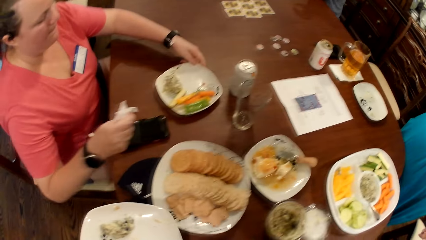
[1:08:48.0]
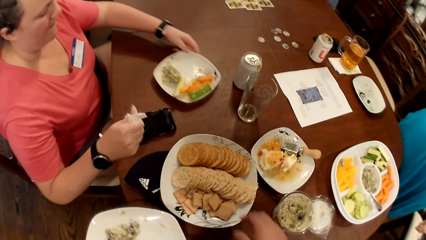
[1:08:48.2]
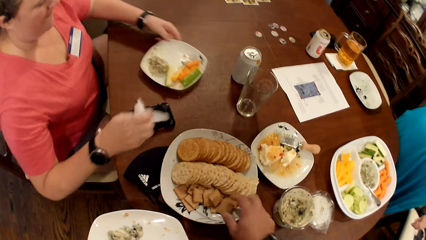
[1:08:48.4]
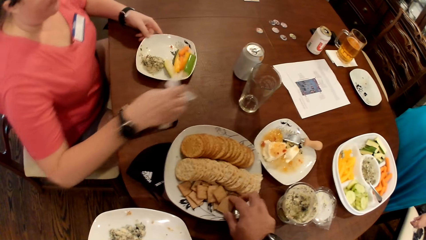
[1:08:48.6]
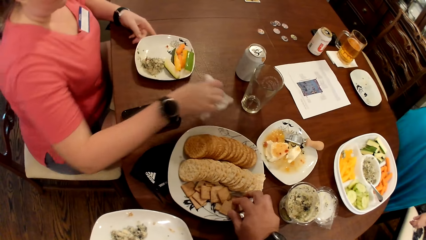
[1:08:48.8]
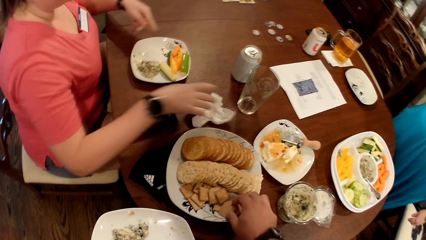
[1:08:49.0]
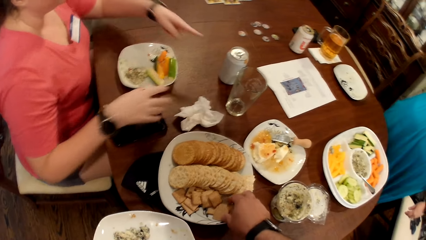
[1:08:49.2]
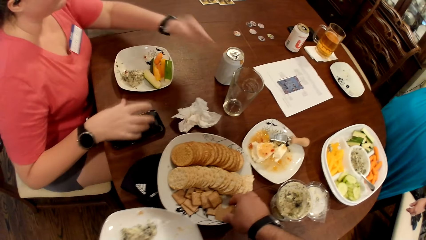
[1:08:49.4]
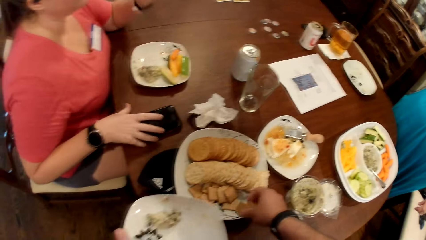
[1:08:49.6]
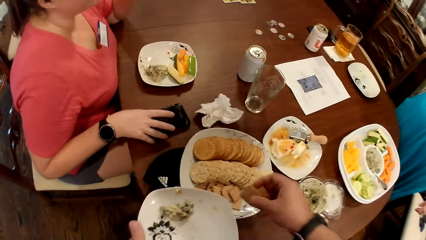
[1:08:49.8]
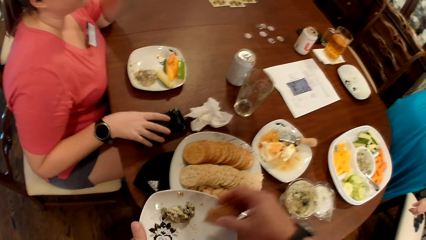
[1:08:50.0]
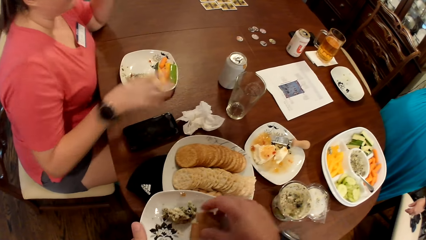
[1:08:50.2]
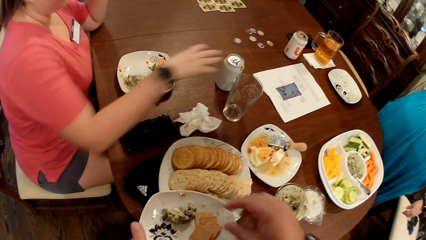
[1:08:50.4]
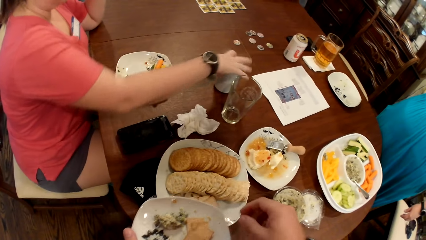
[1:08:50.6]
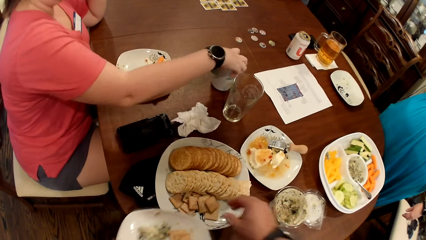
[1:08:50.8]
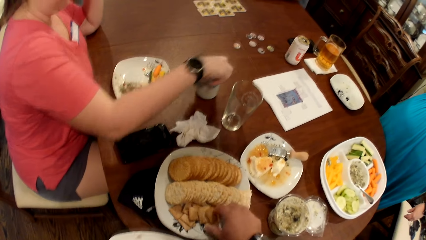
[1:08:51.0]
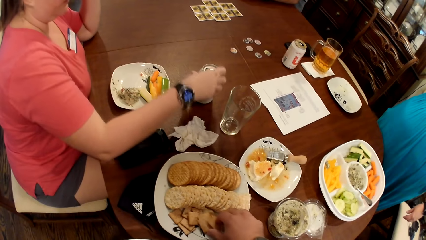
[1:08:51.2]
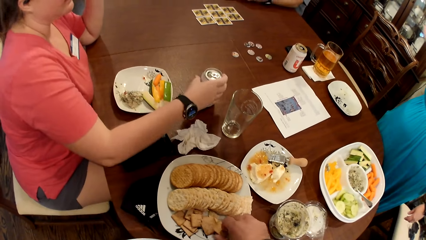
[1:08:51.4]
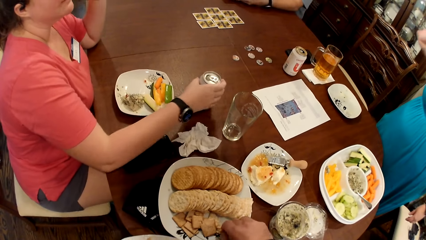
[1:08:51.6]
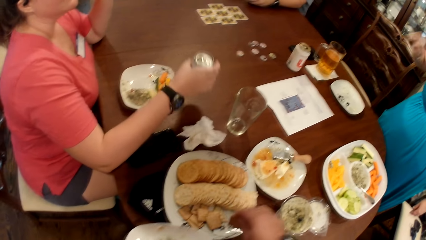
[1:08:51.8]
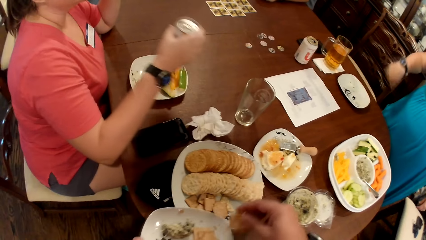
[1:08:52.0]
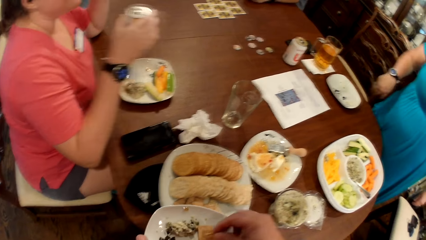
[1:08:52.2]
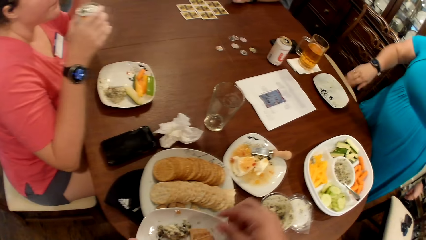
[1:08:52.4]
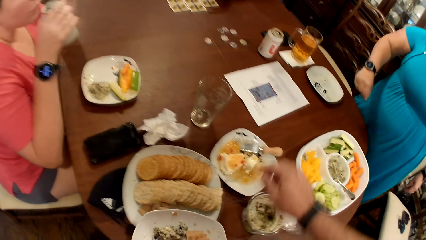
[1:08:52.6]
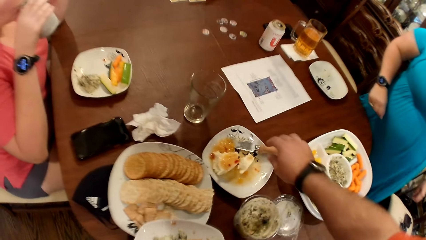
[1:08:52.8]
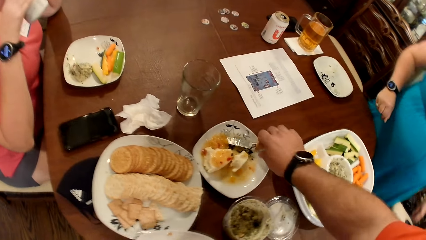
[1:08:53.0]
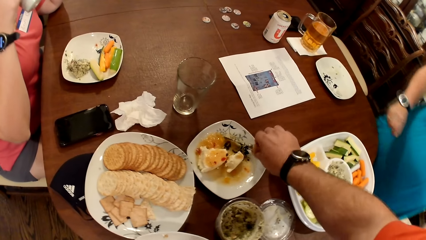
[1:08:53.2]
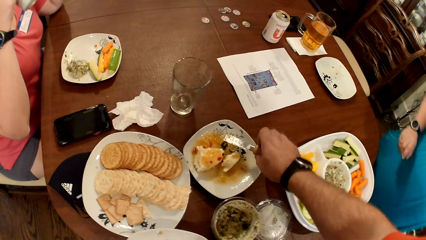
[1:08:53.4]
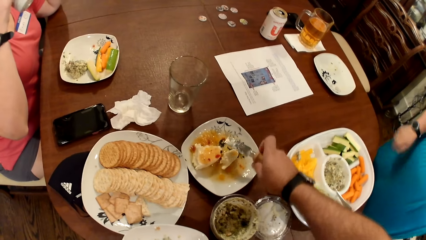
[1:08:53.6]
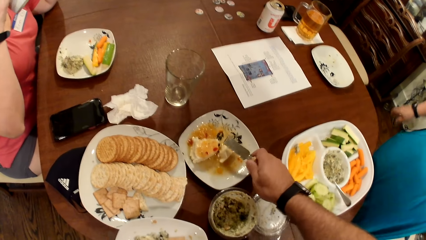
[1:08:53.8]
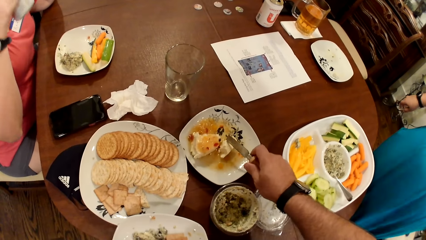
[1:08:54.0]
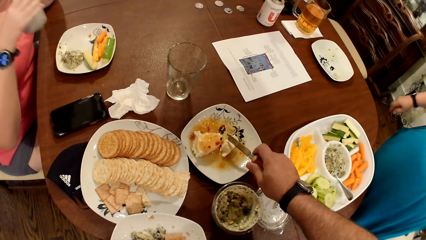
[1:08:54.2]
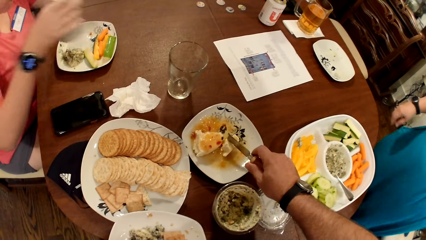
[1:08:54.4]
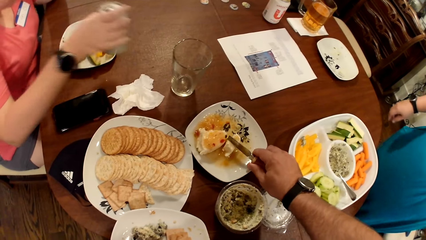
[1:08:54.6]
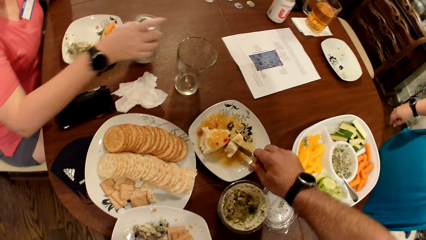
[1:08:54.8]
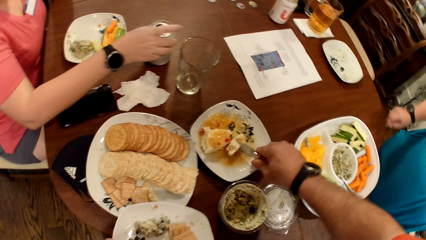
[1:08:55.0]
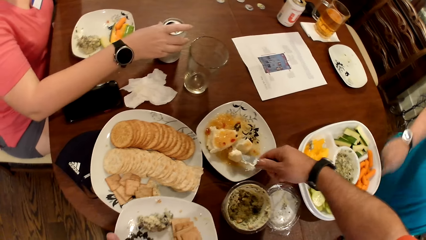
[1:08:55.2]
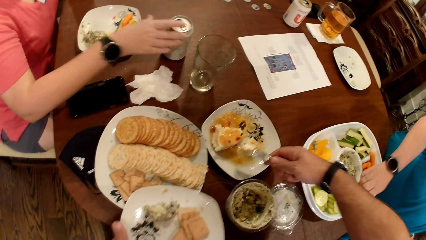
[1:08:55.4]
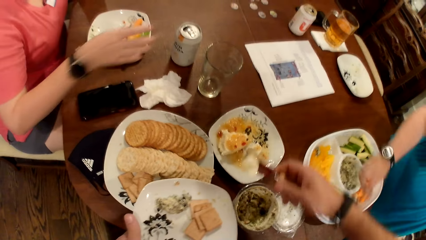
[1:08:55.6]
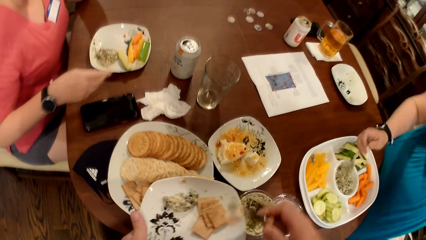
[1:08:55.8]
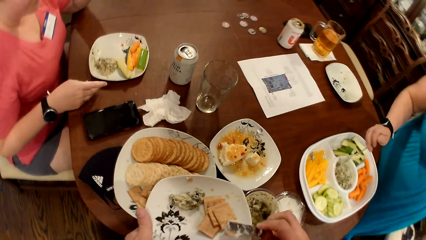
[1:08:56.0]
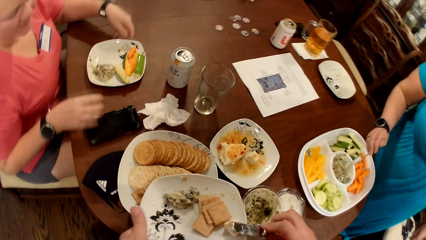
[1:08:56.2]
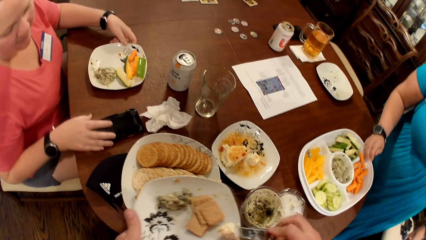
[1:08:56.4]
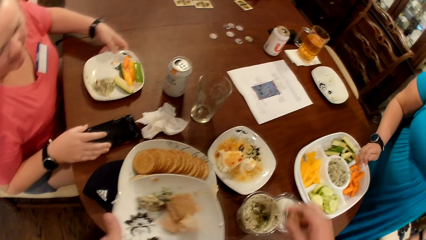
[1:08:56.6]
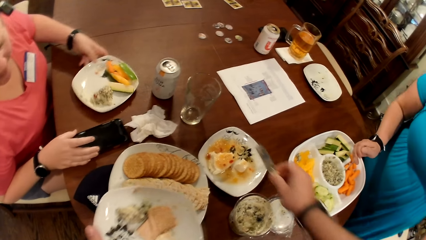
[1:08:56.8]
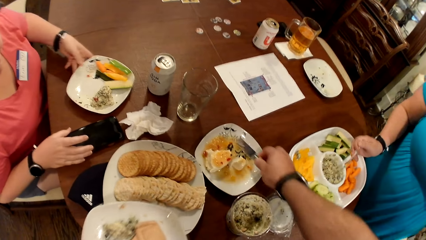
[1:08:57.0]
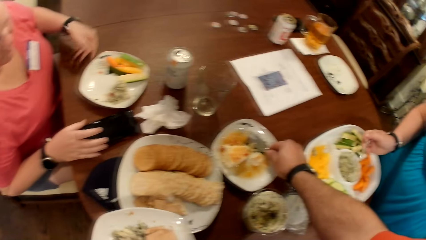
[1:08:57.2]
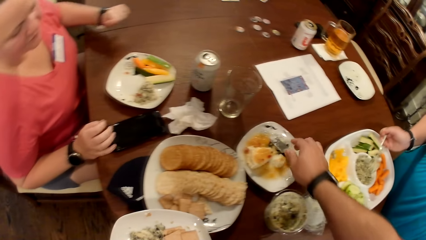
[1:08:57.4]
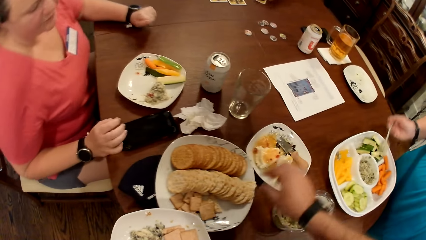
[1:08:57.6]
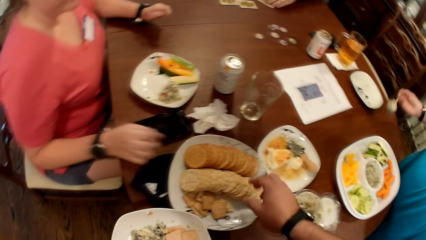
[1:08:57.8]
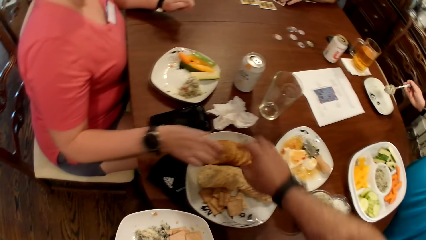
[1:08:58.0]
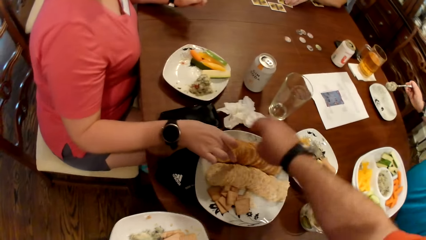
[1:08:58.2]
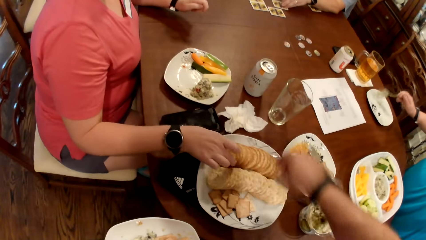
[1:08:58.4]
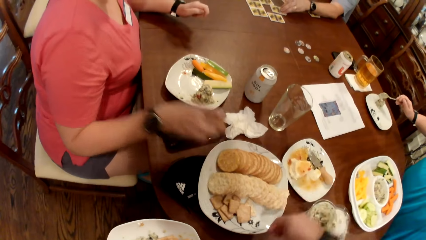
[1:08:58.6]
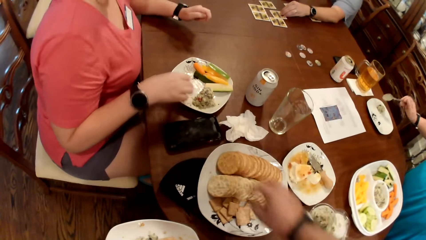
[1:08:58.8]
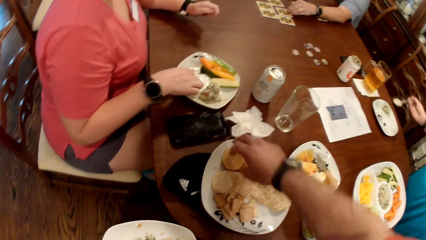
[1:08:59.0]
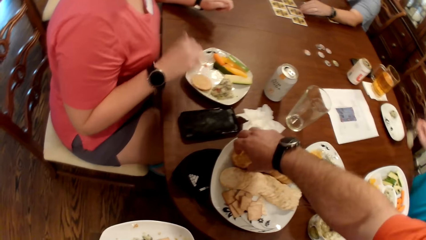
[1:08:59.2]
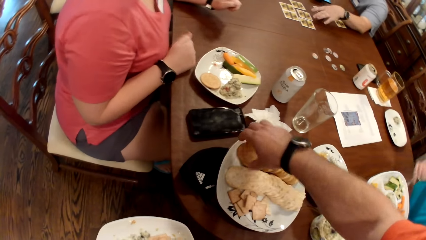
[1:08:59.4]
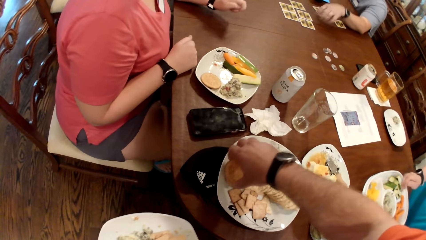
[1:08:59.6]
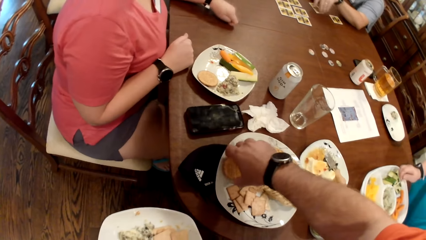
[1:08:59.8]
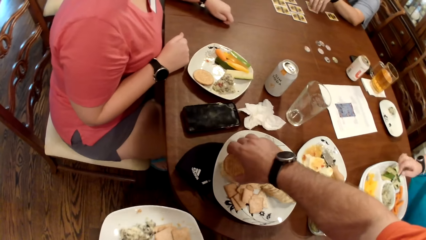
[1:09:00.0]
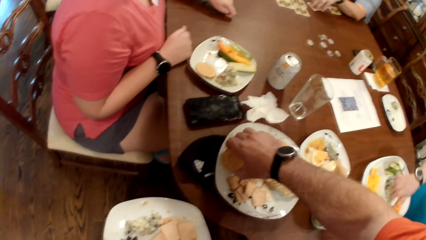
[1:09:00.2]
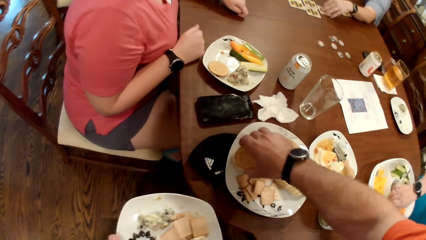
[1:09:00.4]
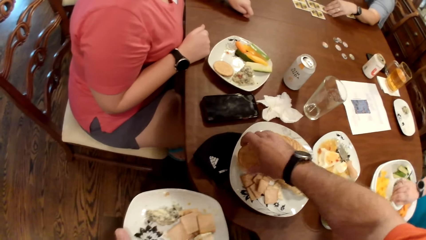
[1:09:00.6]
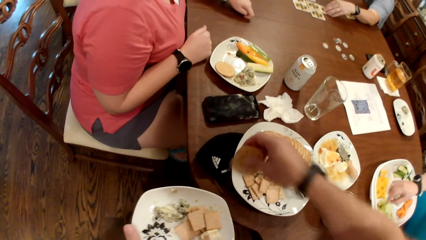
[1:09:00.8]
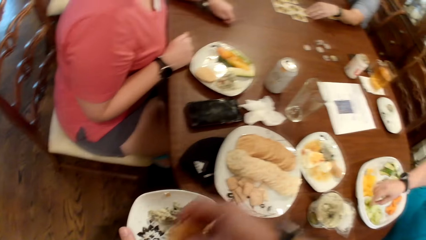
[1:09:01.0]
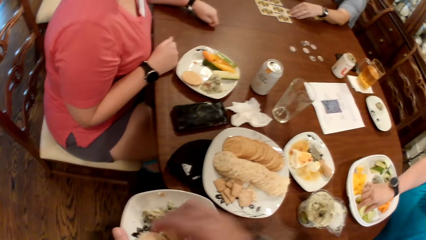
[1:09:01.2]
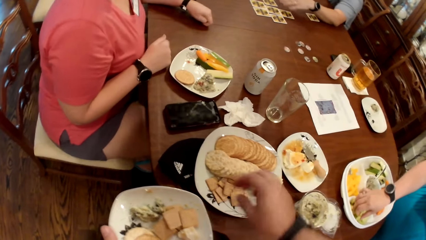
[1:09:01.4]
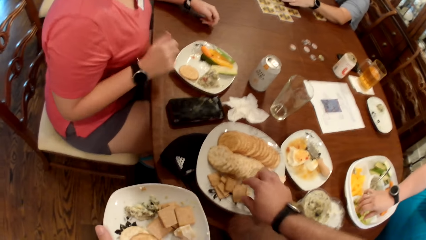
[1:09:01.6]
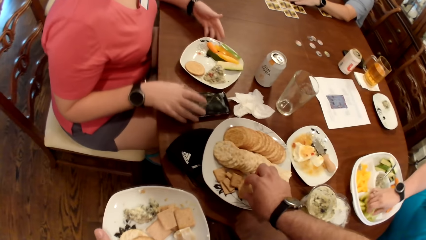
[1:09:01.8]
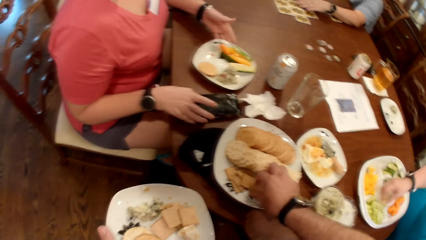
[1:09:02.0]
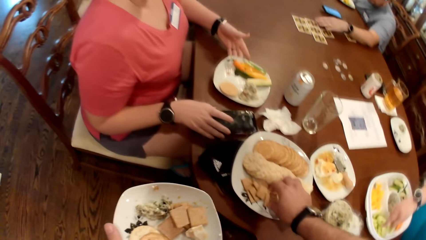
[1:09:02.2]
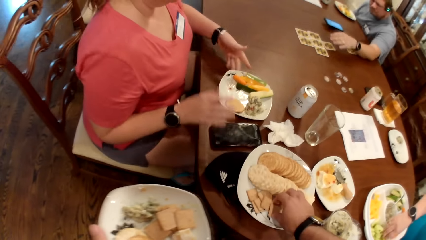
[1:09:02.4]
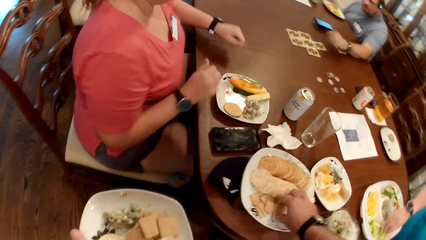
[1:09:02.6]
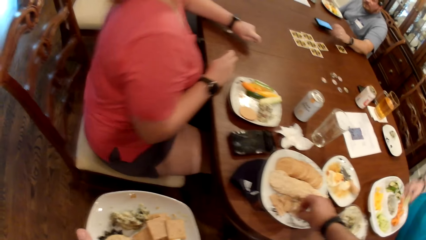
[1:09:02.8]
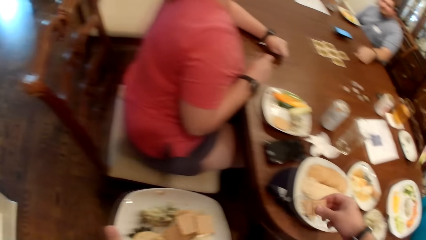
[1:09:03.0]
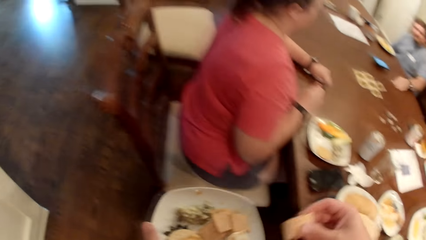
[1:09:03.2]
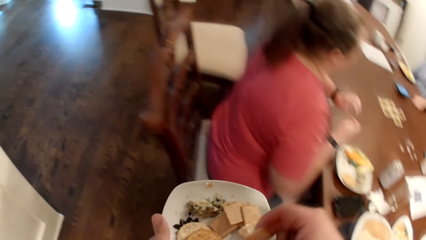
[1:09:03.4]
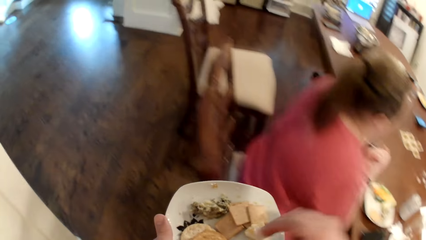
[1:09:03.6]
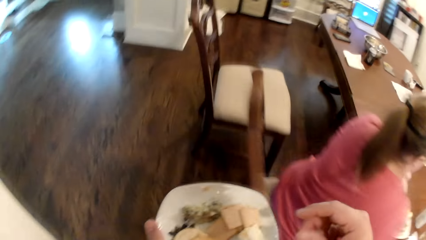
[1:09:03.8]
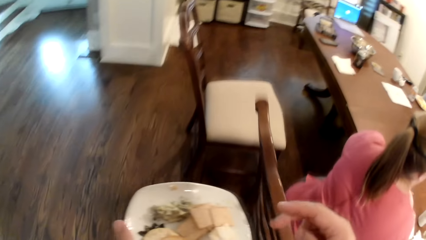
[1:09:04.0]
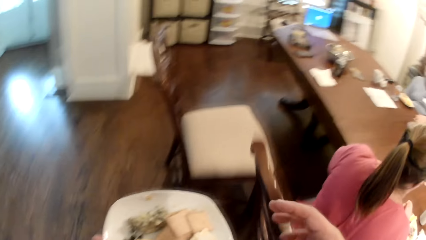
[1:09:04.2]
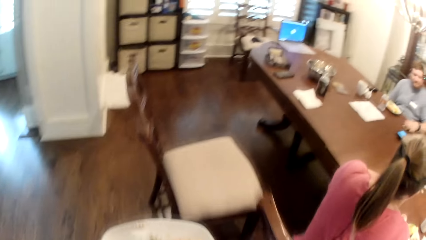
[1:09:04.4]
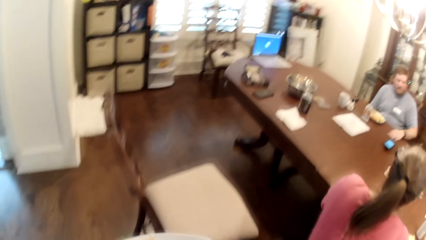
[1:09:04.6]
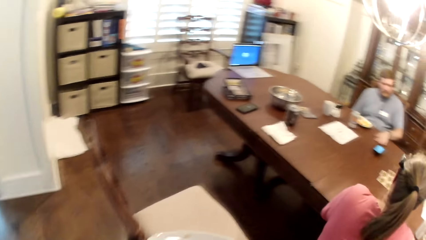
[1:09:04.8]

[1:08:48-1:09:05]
The woman wipes her right hand with the tissue, moves a plate on the table with her left hand and drops the tissue in her right hand on the table. The woman converses with another woman. The camera wearer lifts biscuits in a compartment plate on the table with his right hand. The first woman moves a phone on the table with her right hand. The camera wearer drops the biscuits in his right hand on the plate in his left hand. The first woman moves a can on the table with her right hand and lifts the can on the table with her right hand. The camera wearer lifts biscuits in the plate on the table with his right hand. He drops the biscuits in his right hand on the plate in his left hand. The first woman drinks from the can in her right hand. The camera wearer lifts a knife on a plate on the table with his right hand. He cuts the fried egg in the plate on the table with the knife in his right hand. The first woman drops the can in her right hand on the table. The camera wearer lifts the fried egg in the plate with the knife in his right hand. The other woman grabs the spoon in the compartment plate with her right hand. The camera wearer drops the fried egg on the knife in the plate in his left hand. The first woman moves the plate on the table with her left hand and holds the phone on the table with her right hand. The camera wearer drops the knife in his right hand in the egg plate on the table. The other woman lifts the sauce with the spoon in her right hand. The man moves the card on the table with his left hand. The first woman lifts the biscuit in a plate with her right hand. The other woman drops the sauce in the spoon in her right hand on her plate on the table. The first woman drops the biscuit in her right hand into her plate on the table. The camera wearer lifts biscuits from the plate on the table with his right hand. The other woman drops the spoon in her right hand into the compartment plate on the table. The man moves the card on the table with his left hand. The camera wearer drops the biscuits in his right hand on the plate in his left hand. The other woman lifts food from the plate on the table with her right hand. The first woman moves her plate on the table with her left hand and moves the phone on the table with her right hand. The camera wearer lifts biscuits from the plate on the table with his right hand. The man moves the card on the table with his left hand. The camera wearer drops the biscuits in his right hand on the plate in his left hand. He walks around the room.
